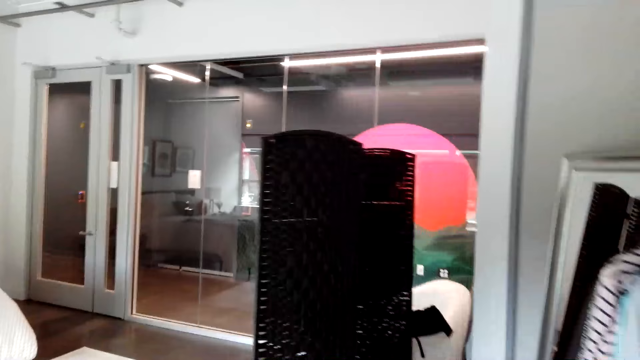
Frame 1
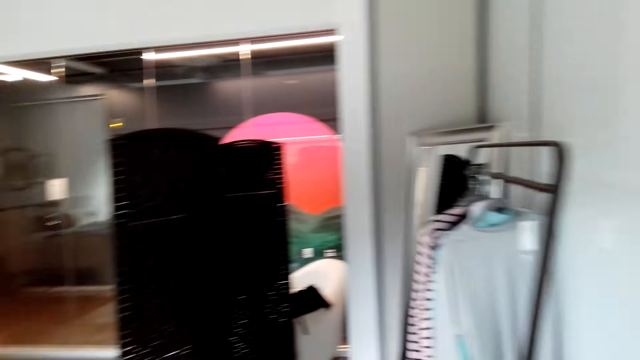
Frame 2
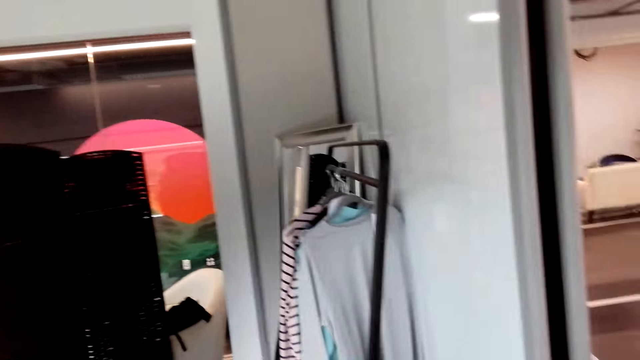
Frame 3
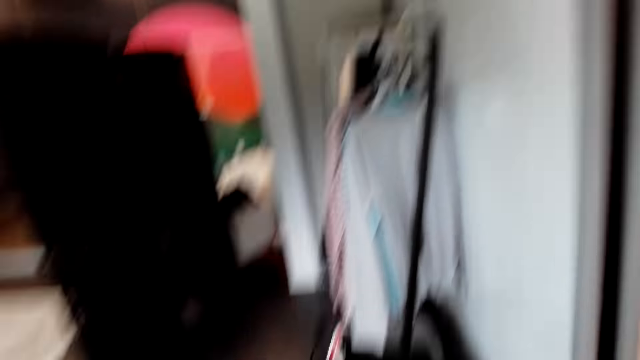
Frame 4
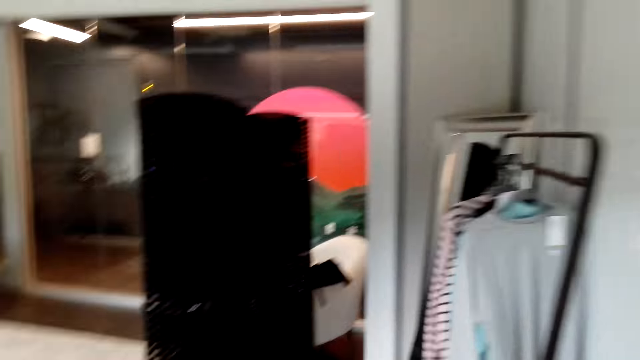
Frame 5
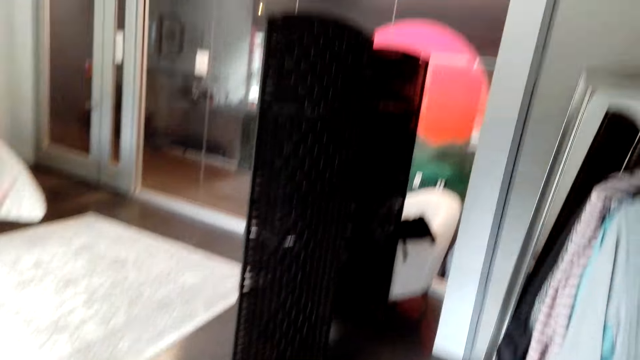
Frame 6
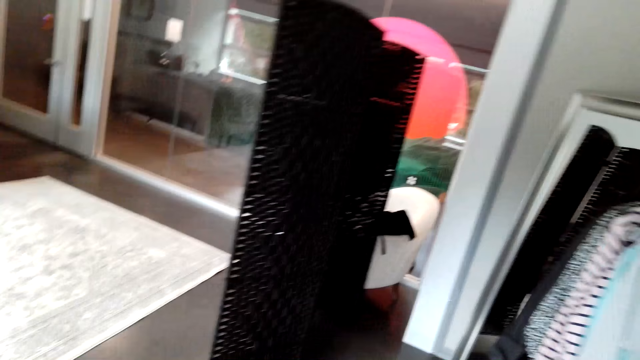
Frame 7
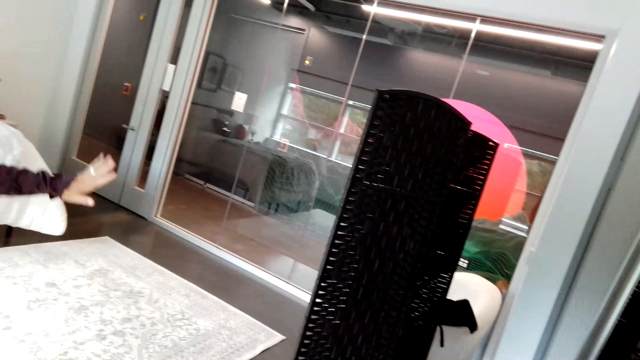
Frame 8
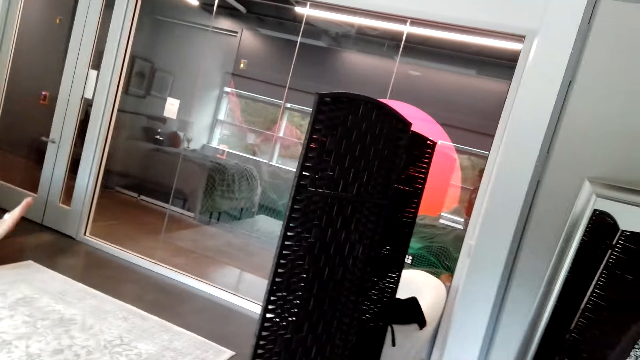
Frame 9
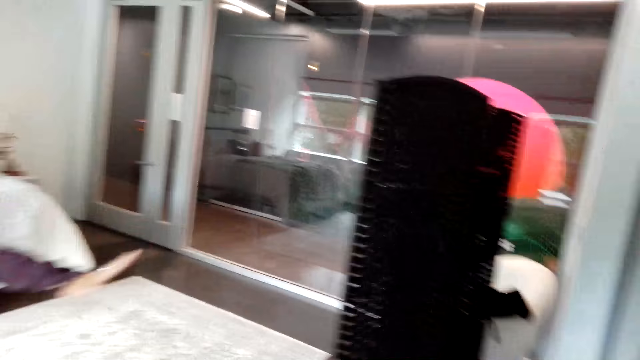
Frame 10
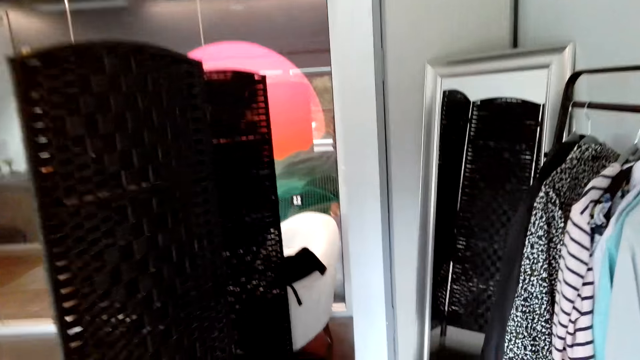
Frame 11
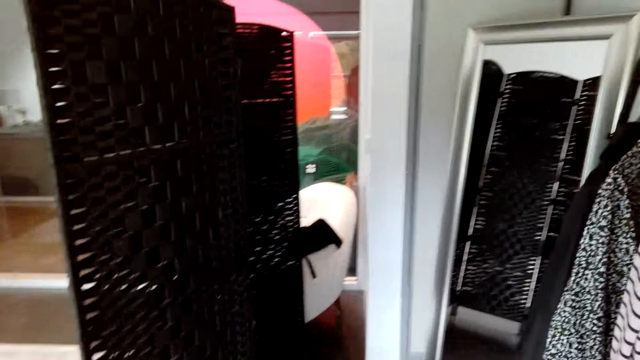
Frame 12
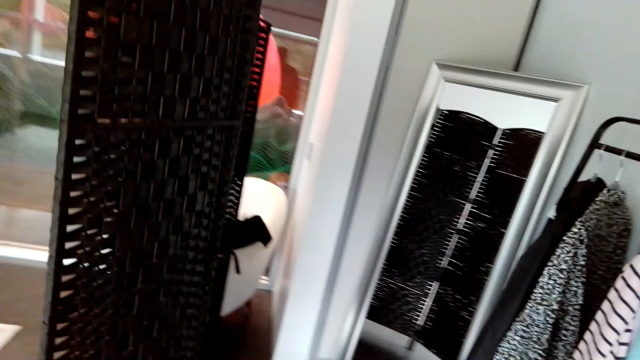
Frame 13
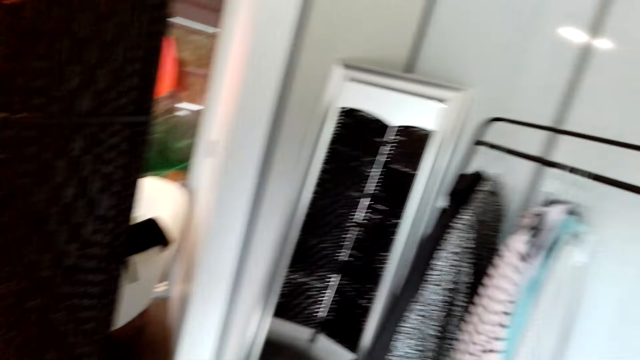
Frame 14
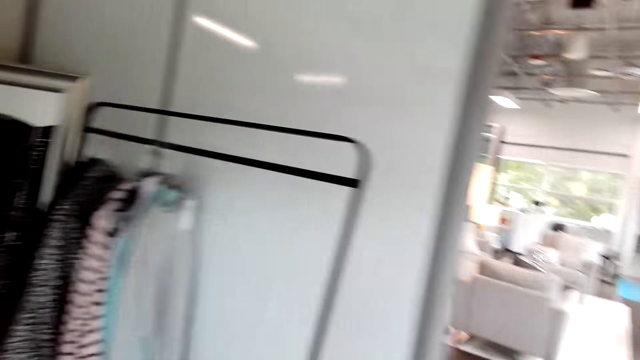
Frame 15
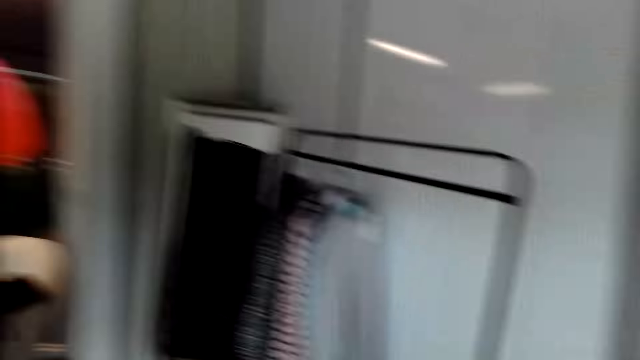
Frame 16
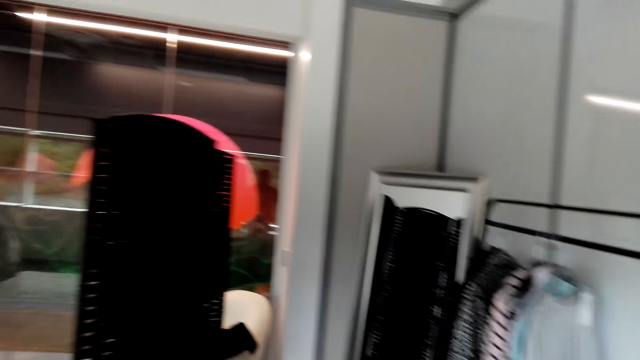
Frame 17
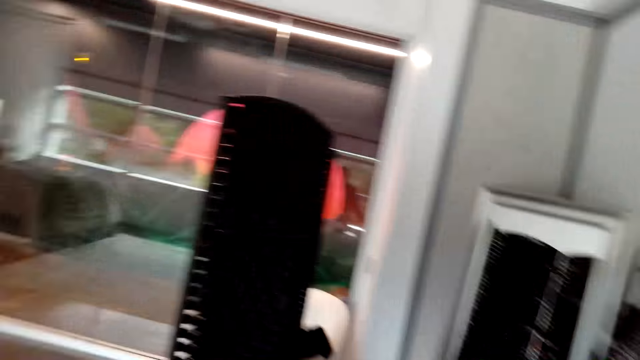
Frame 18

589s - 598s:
The camera wearer looks at the clothes. A lady takes the camera wearer around the showroom. The camera wearer talks to the lady.

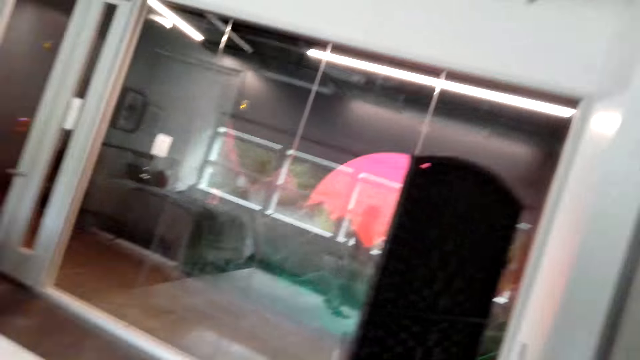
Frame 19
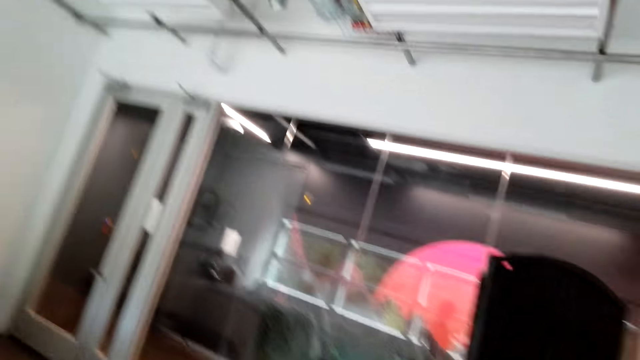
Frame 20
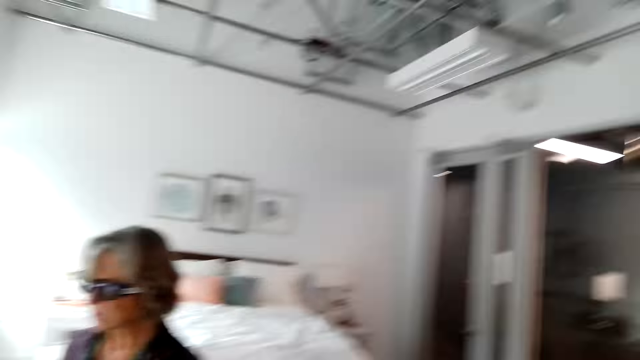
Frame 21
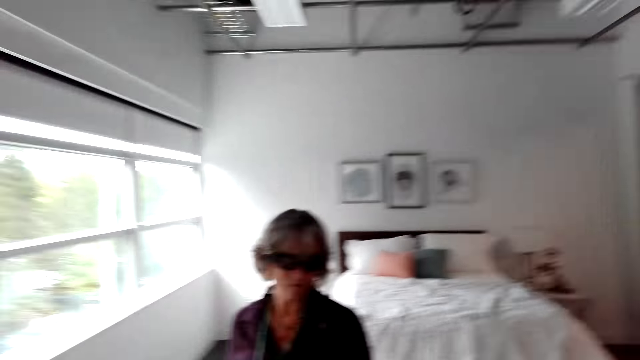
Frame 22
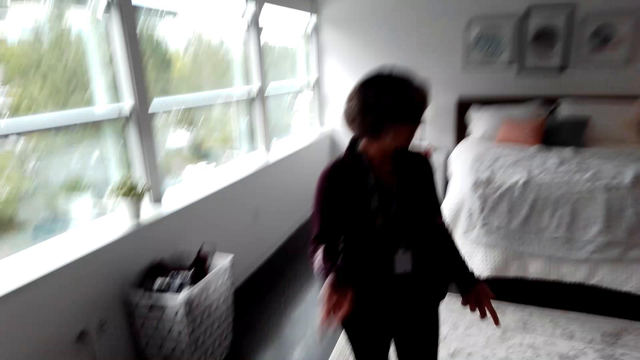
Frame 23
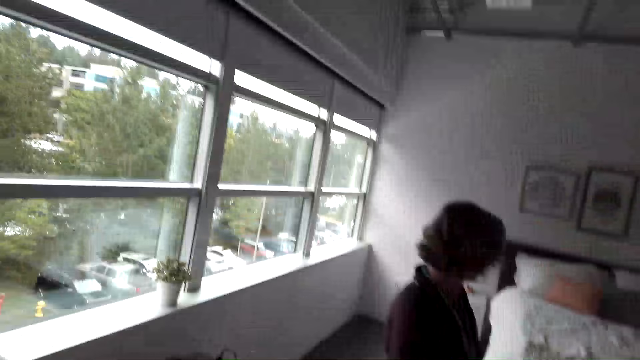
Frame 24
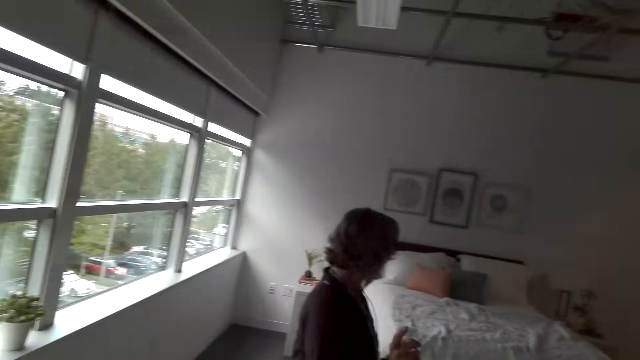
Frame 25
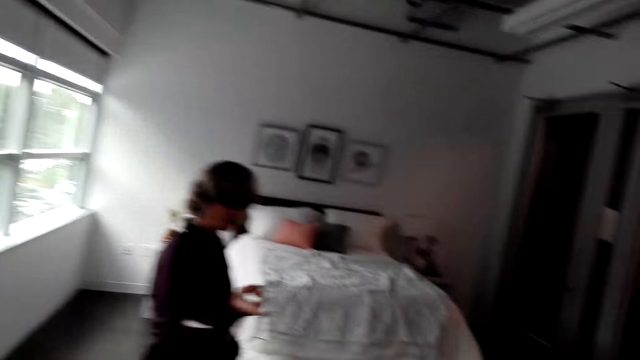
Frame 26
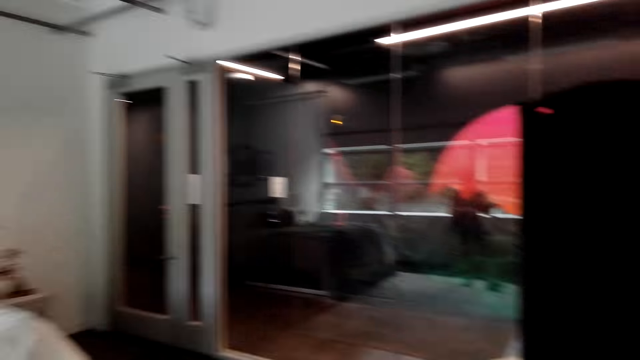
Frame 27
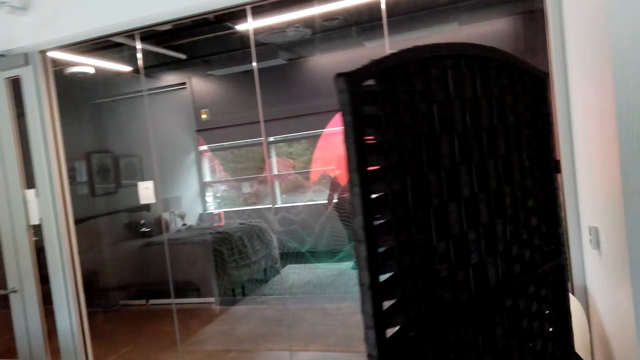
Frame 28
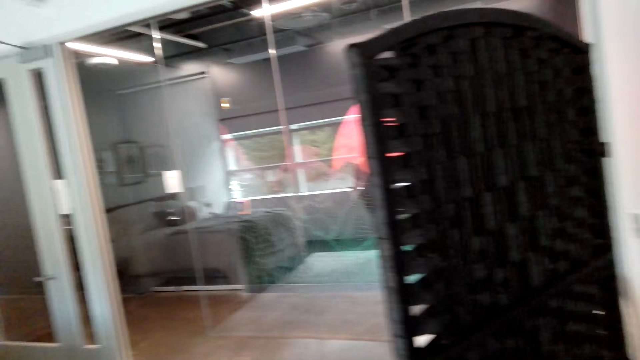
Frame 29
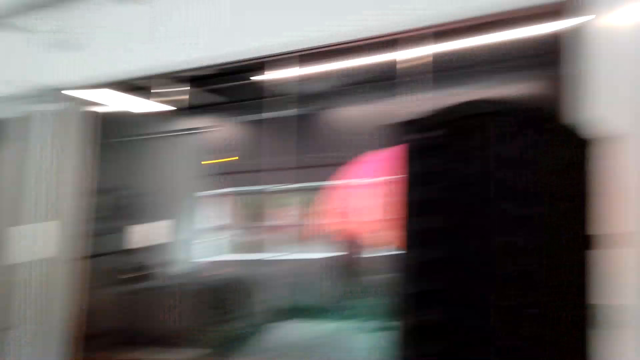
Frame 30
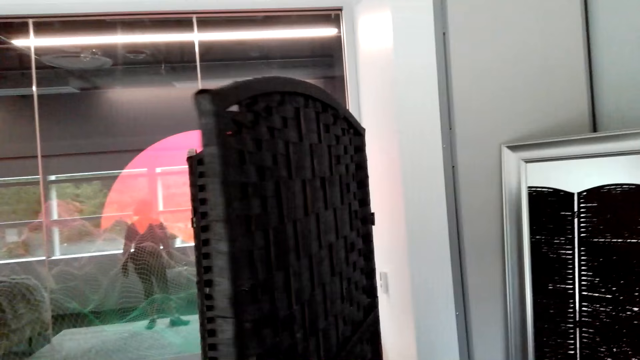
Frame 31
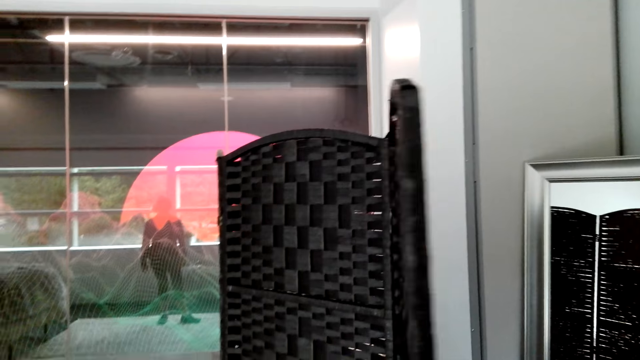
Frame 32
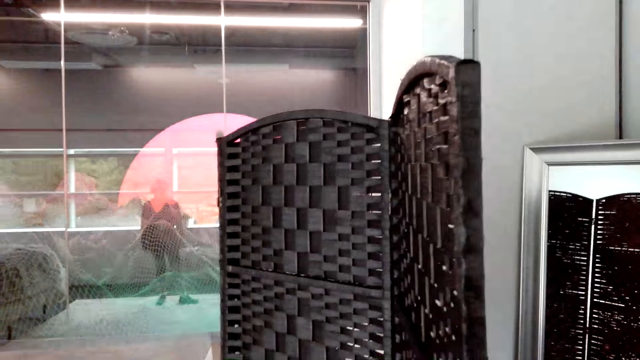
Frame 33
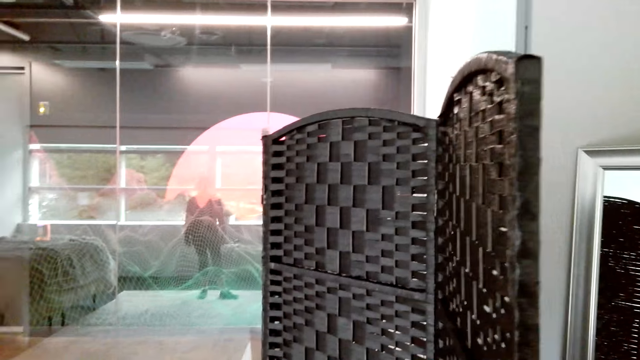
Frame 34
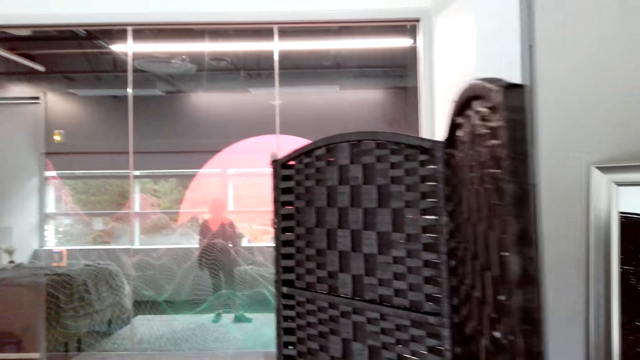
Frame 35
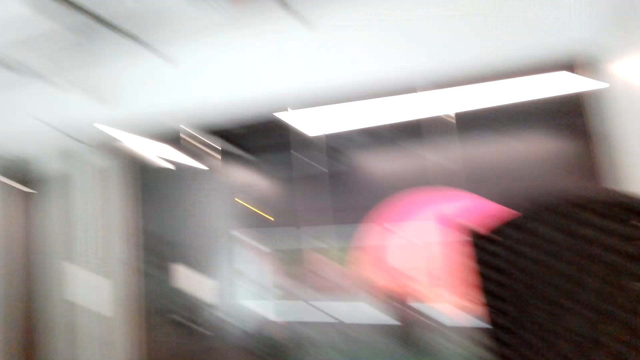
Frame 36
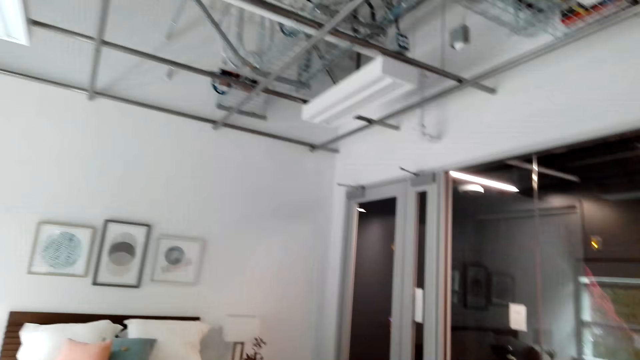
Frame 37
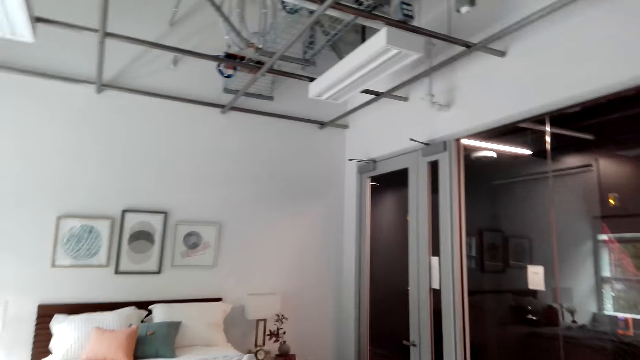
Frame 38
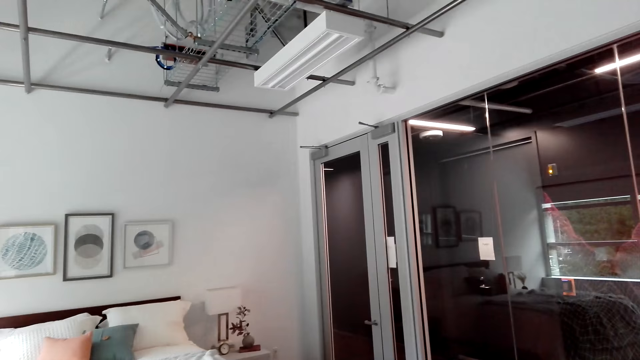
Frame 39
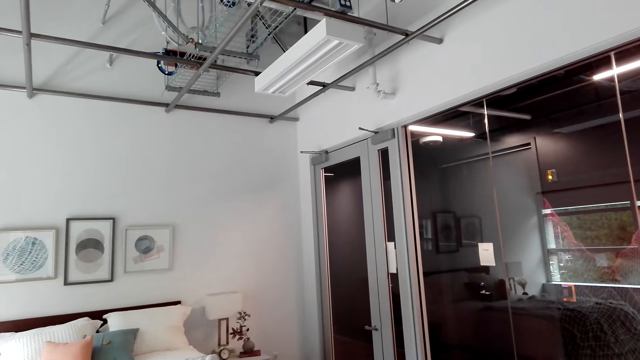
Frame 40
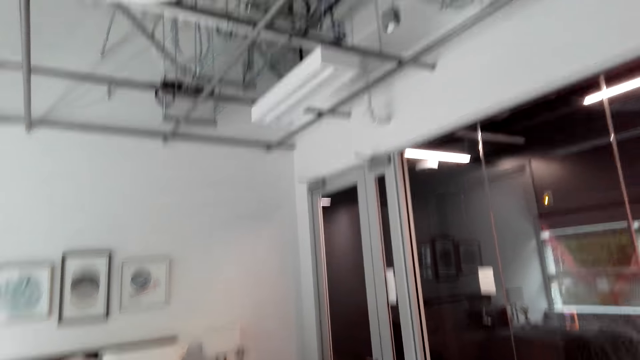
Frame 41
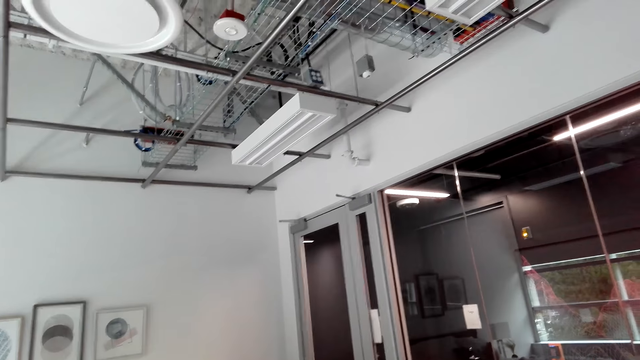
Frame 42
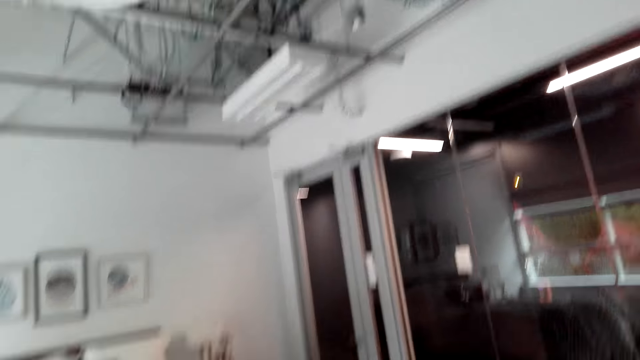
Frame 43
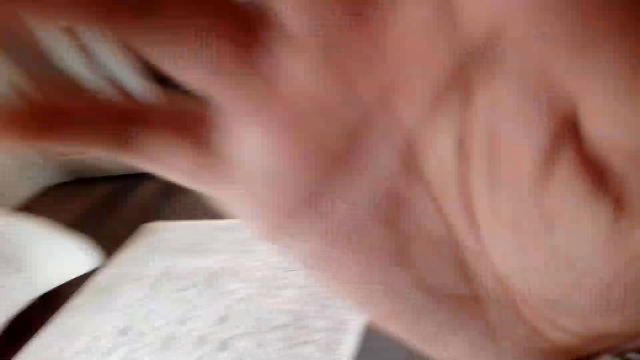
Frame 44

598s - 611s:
A woman talks to the camera wearer. The camera wearer looks around the room. They dialogue with the woman in the showroom. They look at something. They look around the room.
